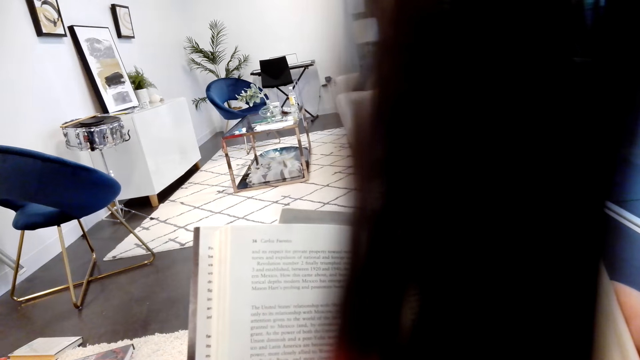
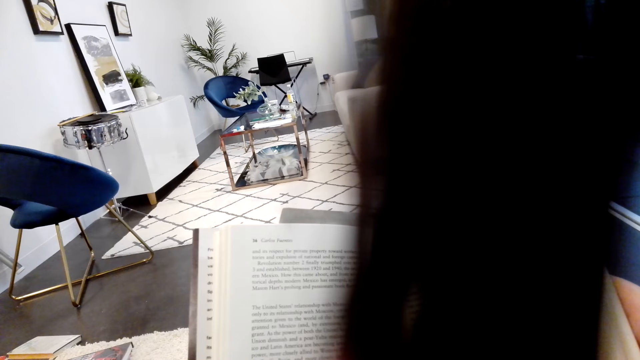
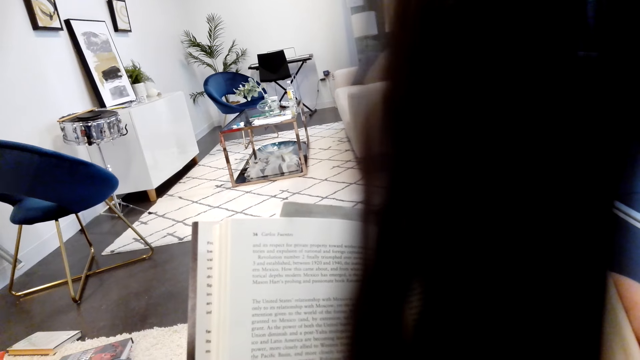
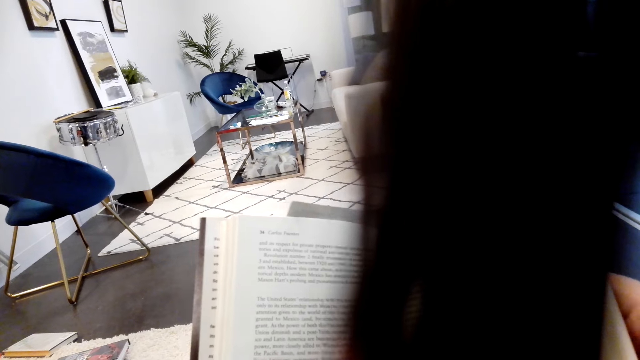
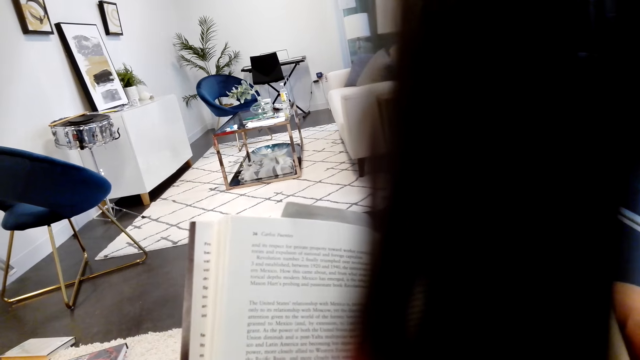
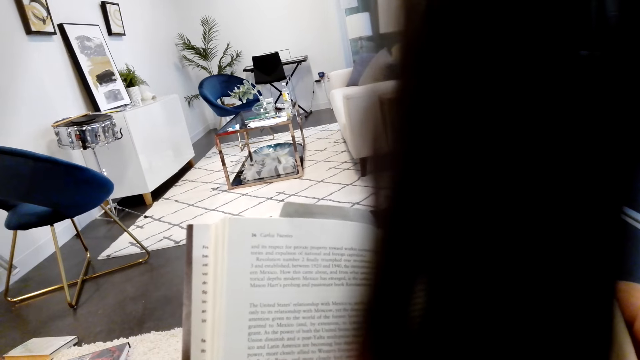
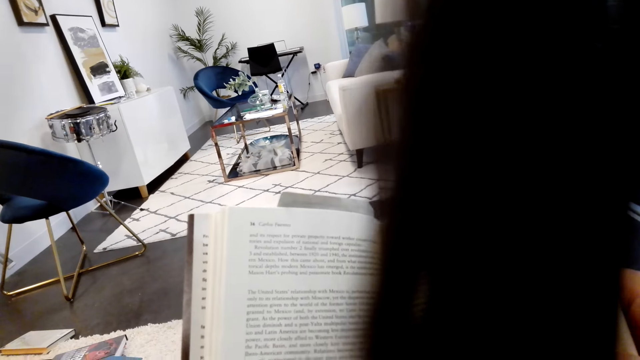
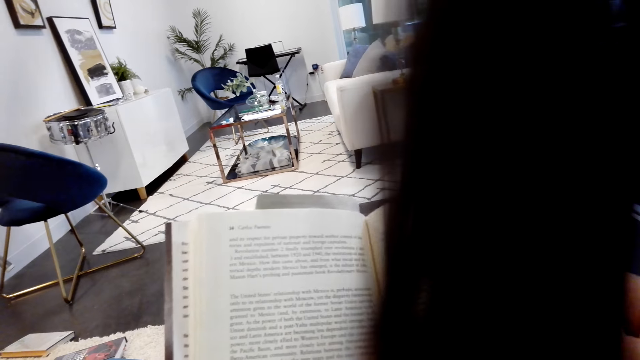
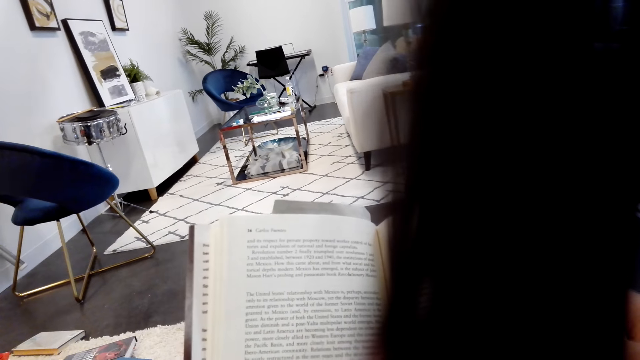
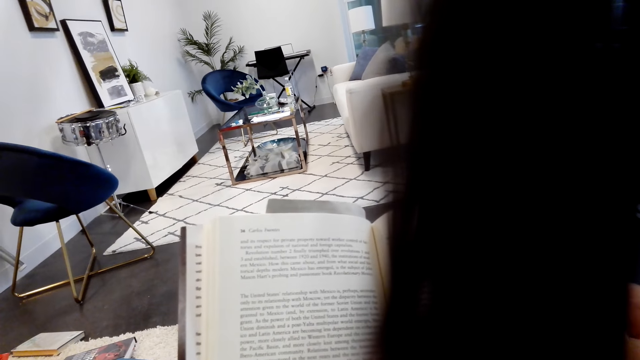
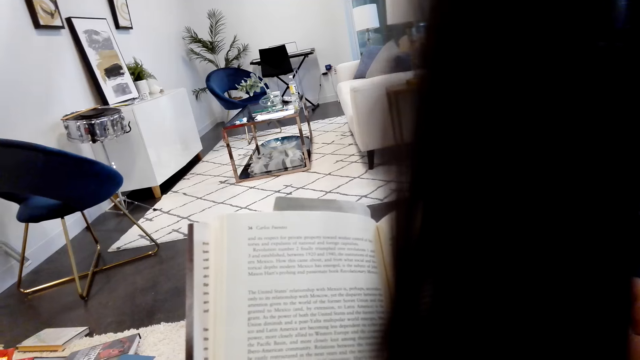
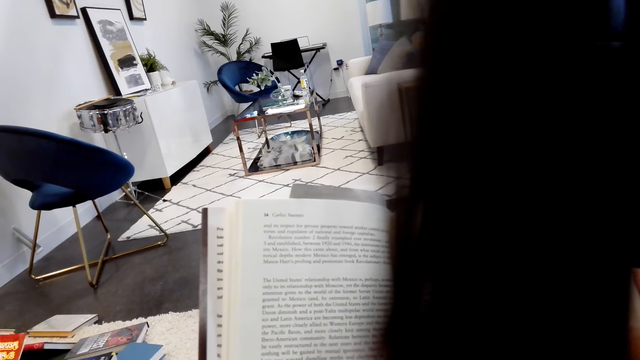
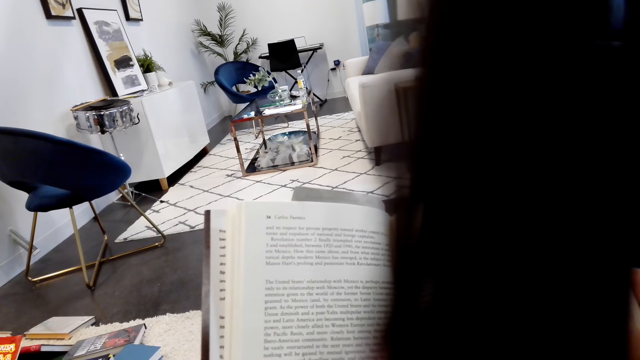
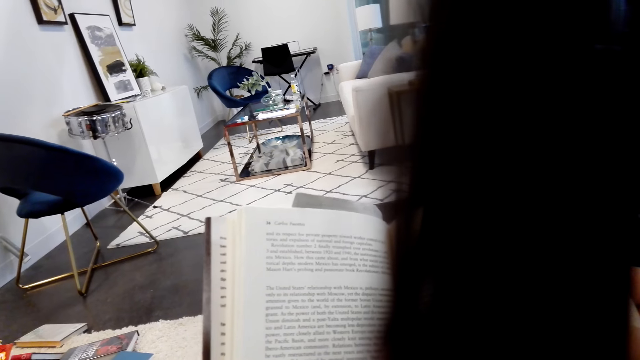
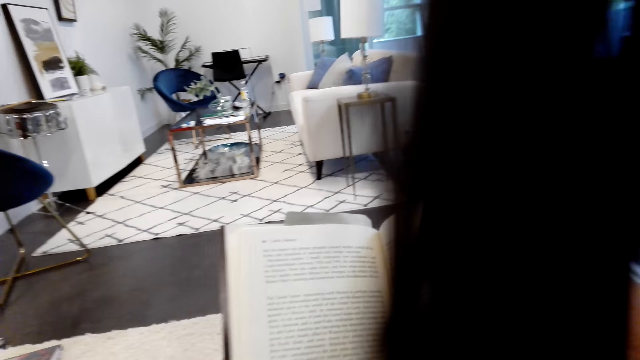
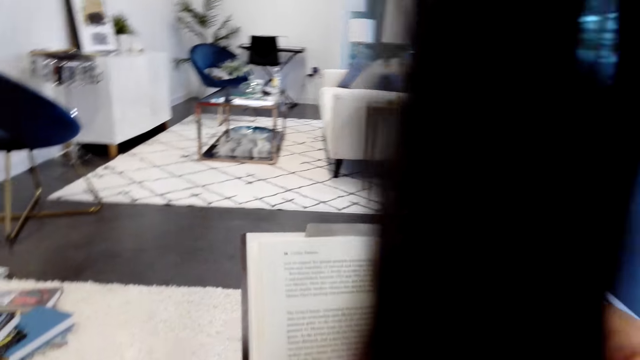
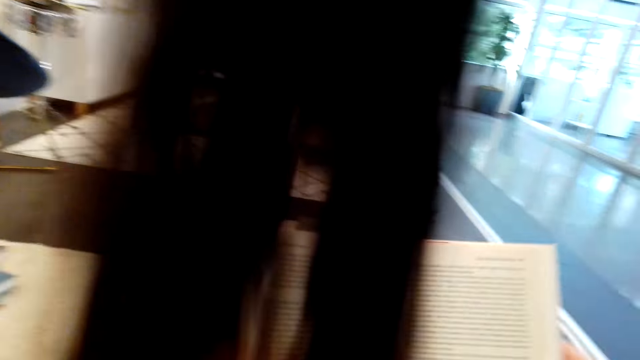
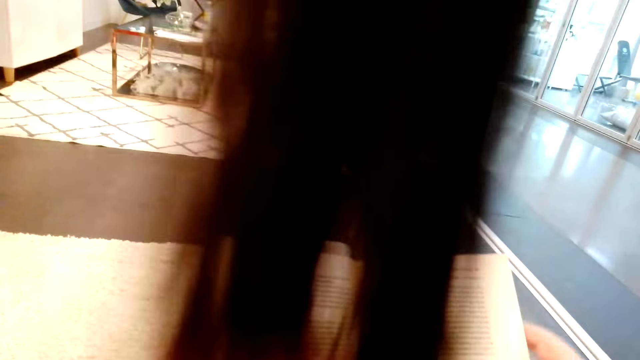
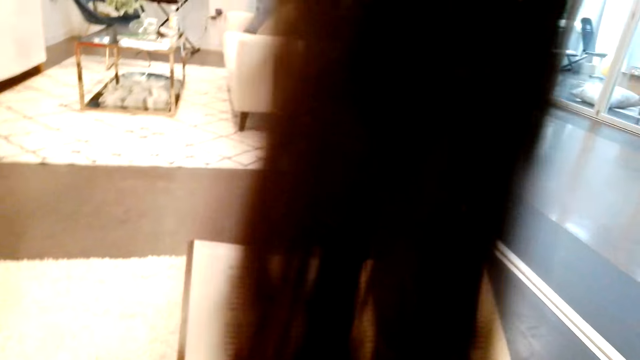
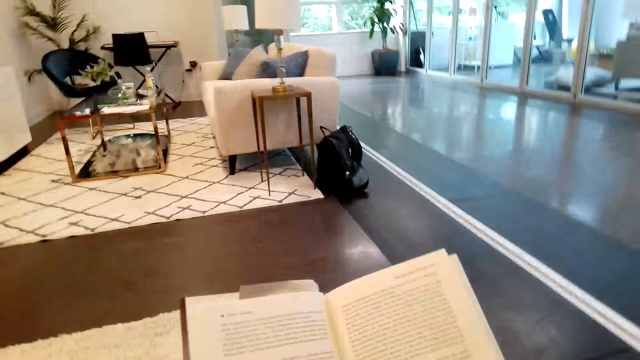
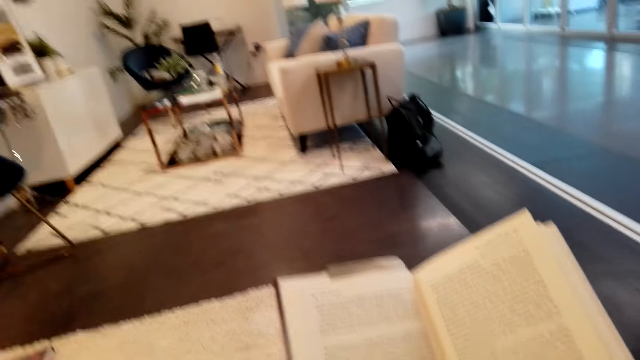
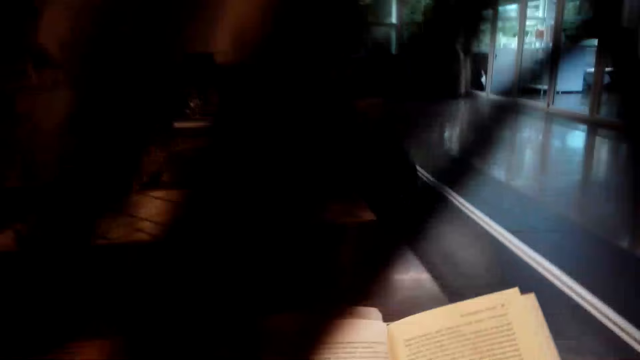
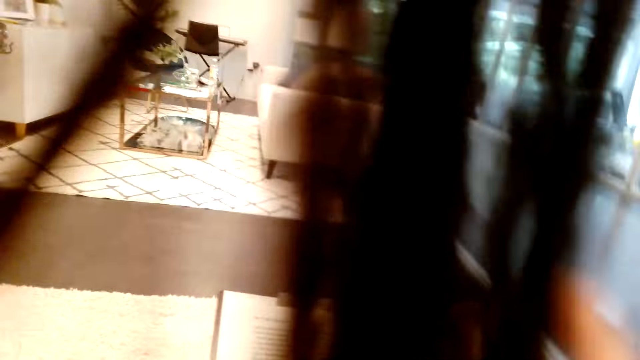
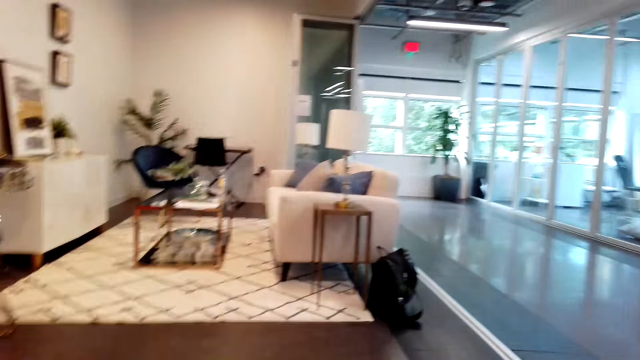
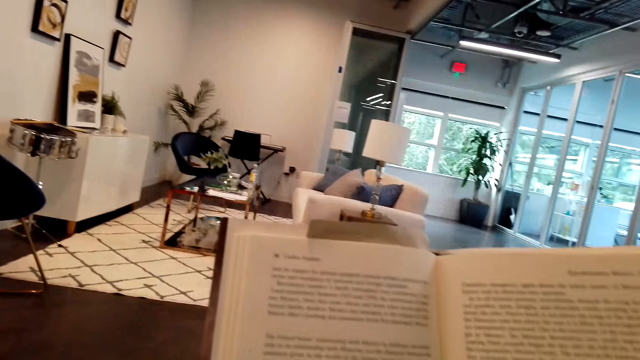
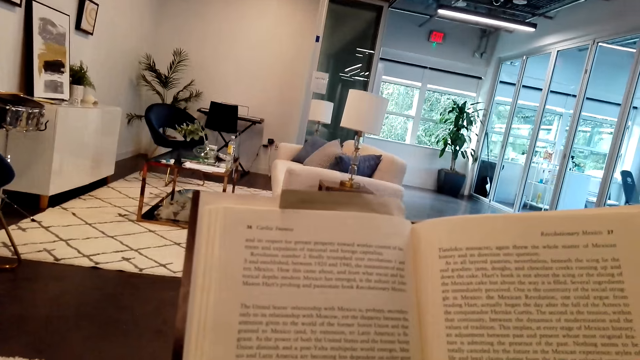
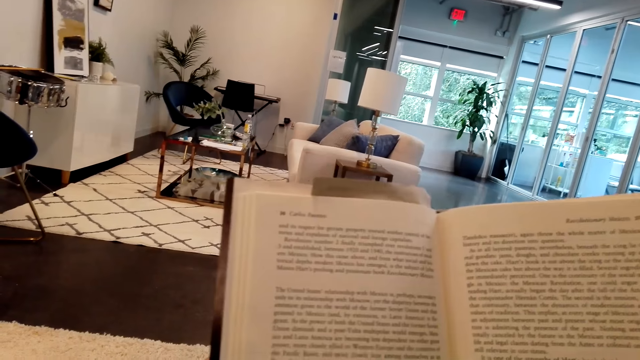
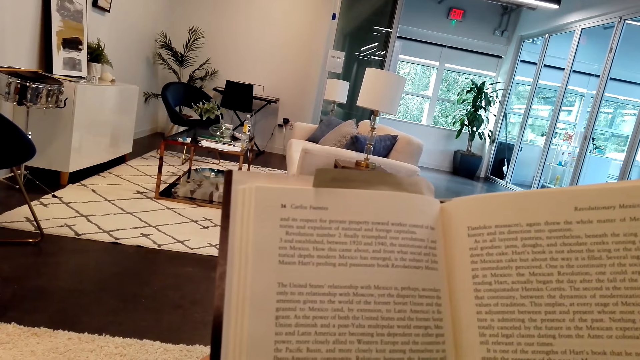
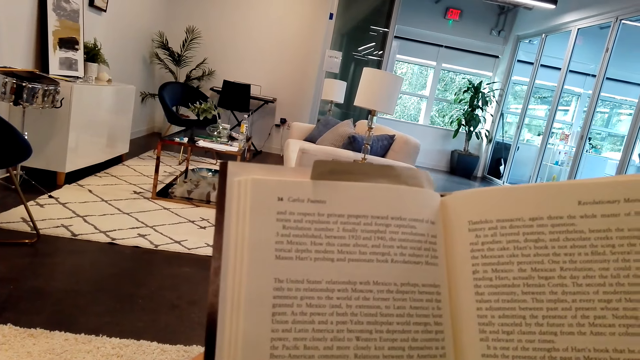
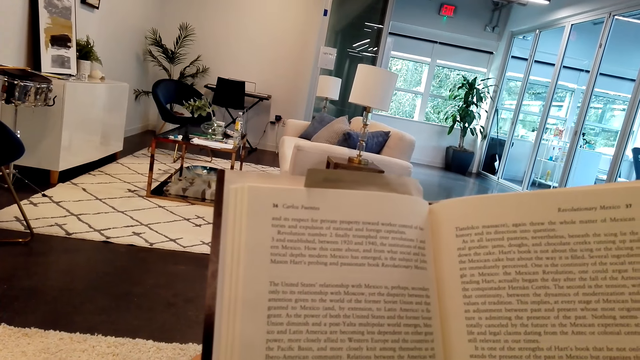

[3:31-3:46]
The camera wearer lowers the book. They look around. They hold up the book.

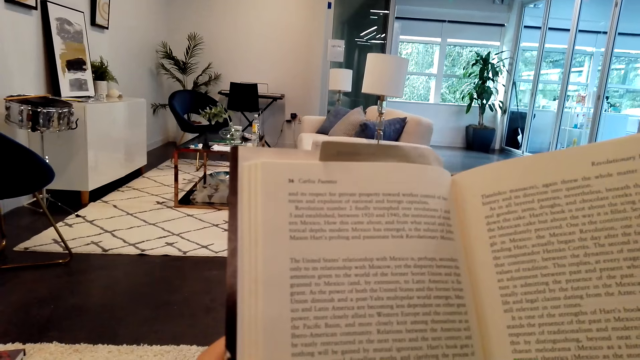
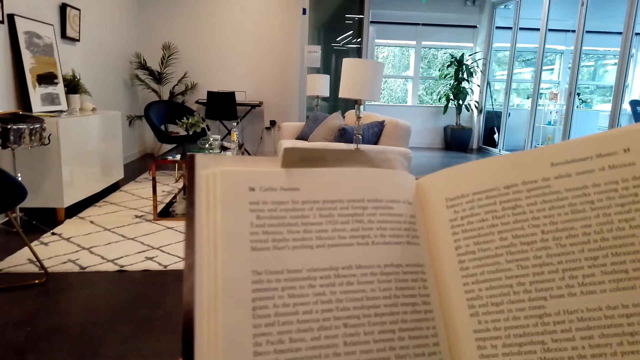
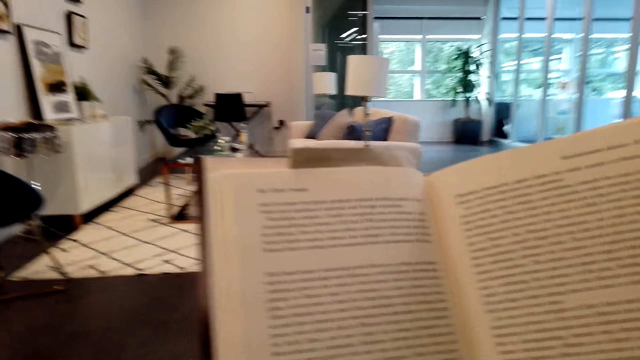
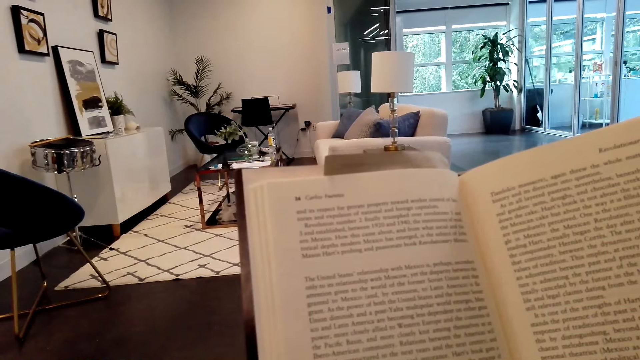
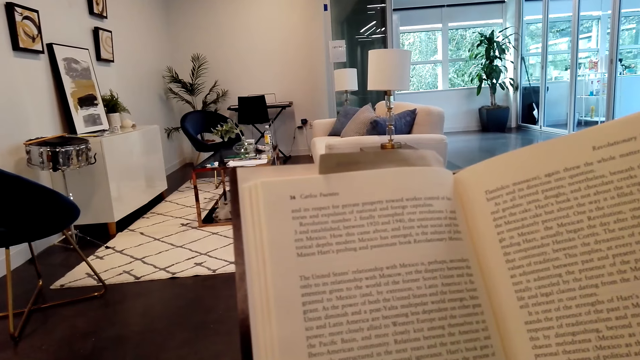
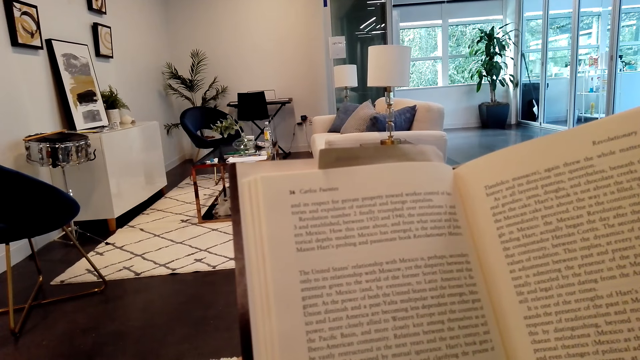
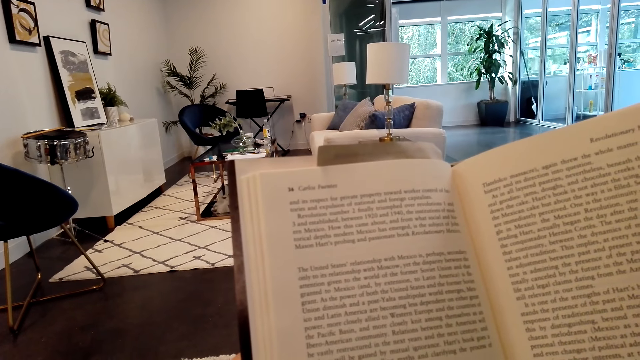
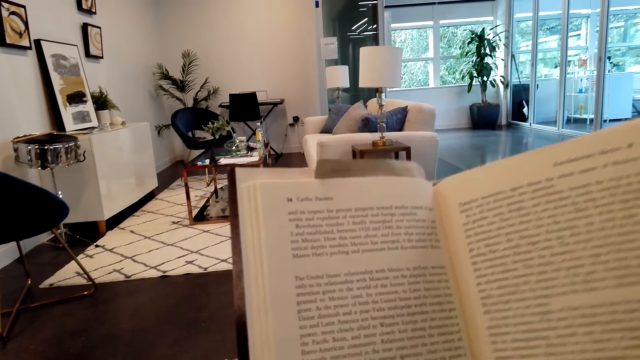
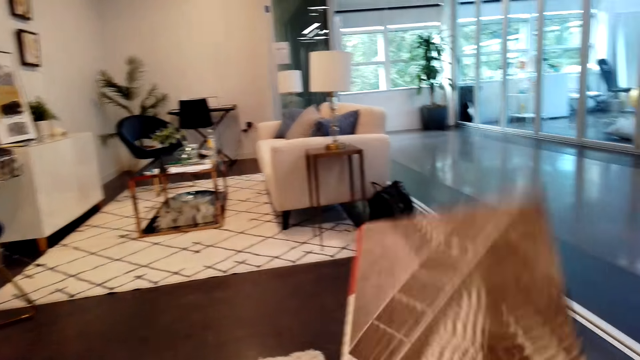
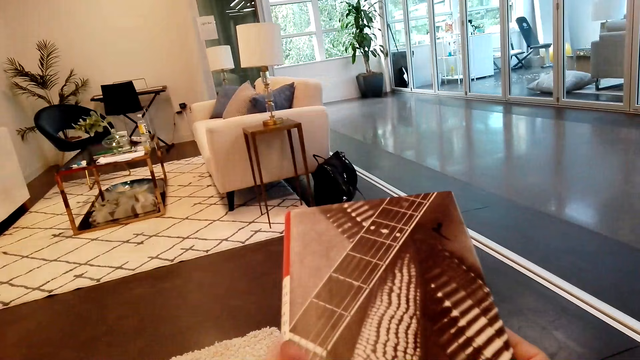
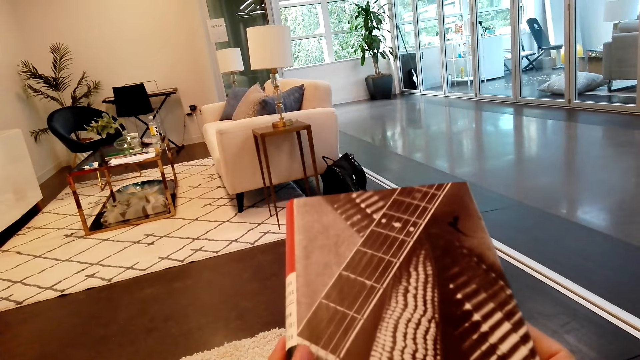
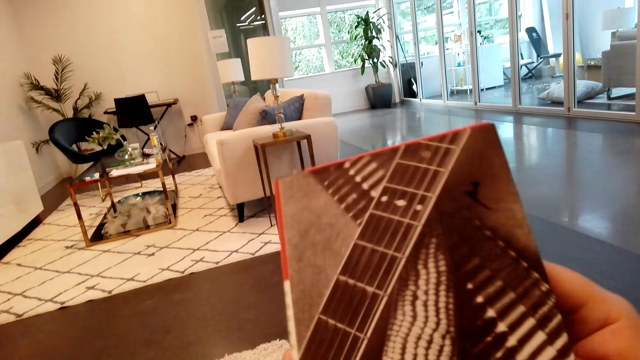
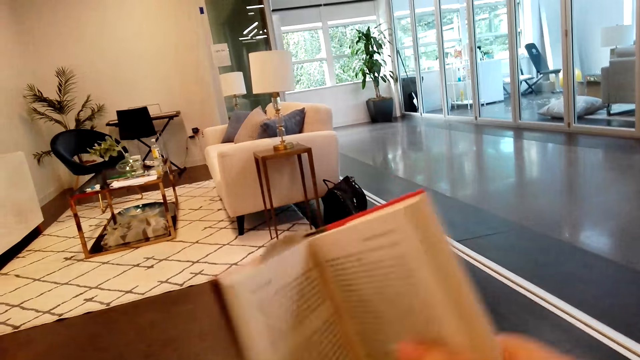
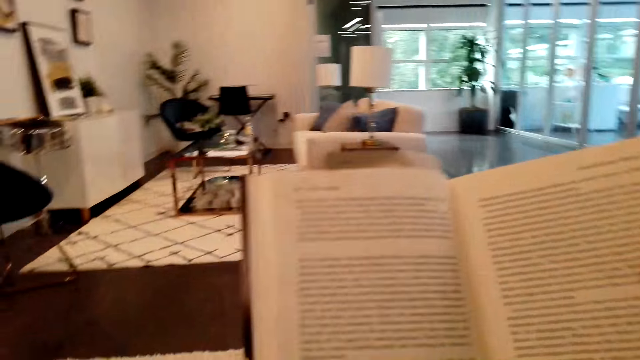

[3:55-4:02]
The camera wearer closes the book. They look at the cover of the book. They open the book.
